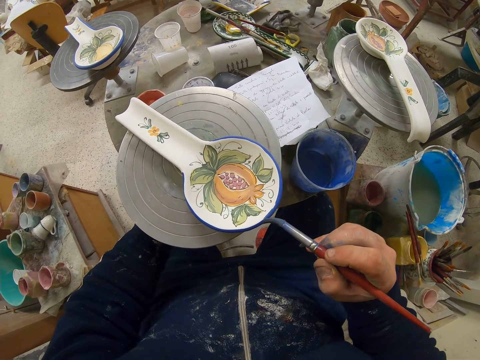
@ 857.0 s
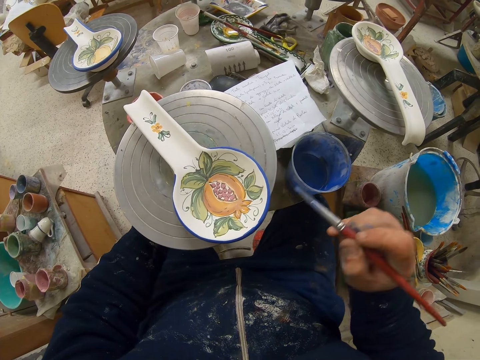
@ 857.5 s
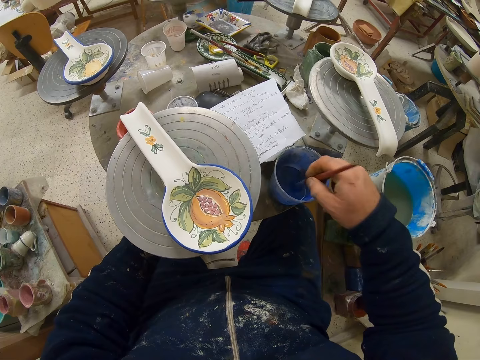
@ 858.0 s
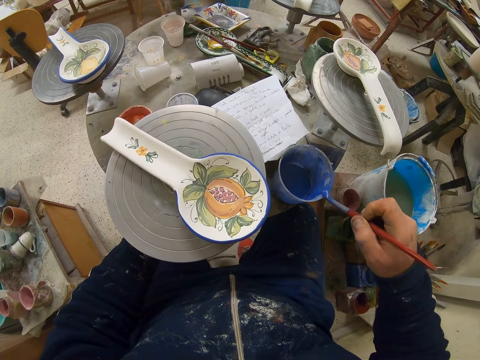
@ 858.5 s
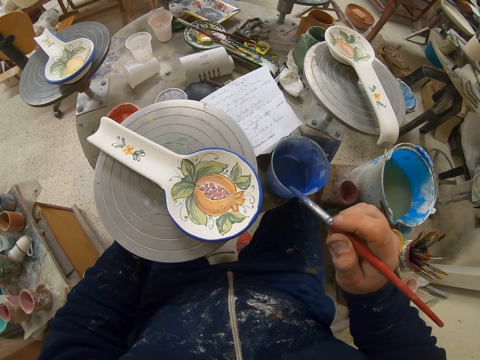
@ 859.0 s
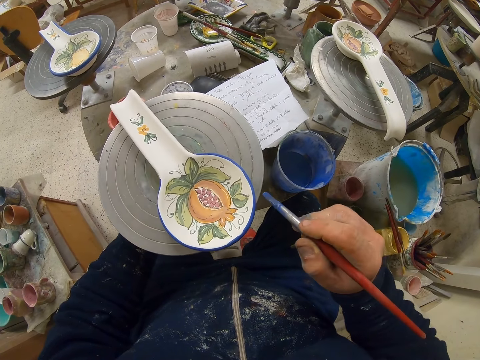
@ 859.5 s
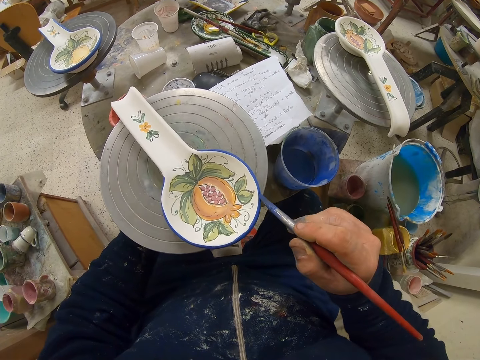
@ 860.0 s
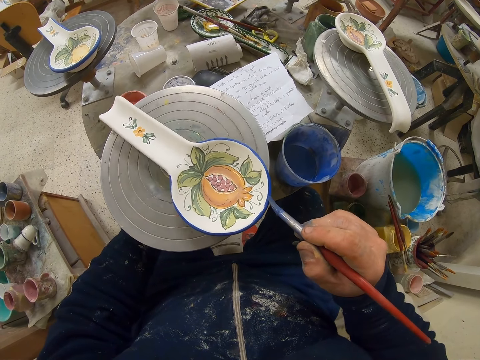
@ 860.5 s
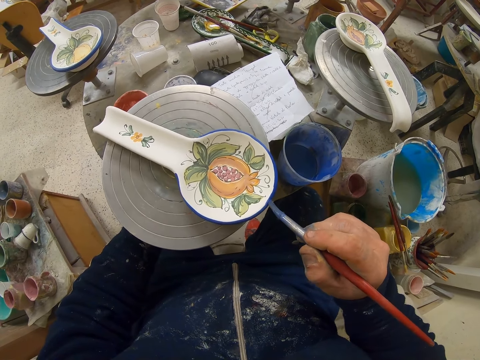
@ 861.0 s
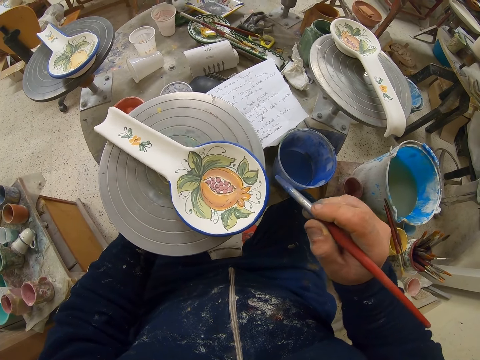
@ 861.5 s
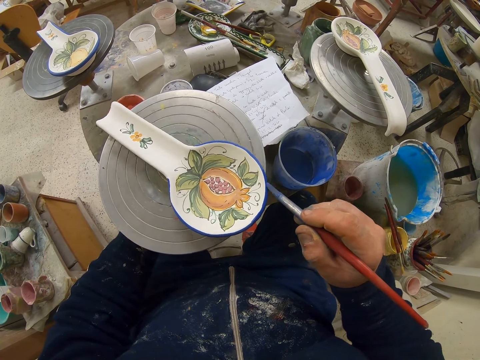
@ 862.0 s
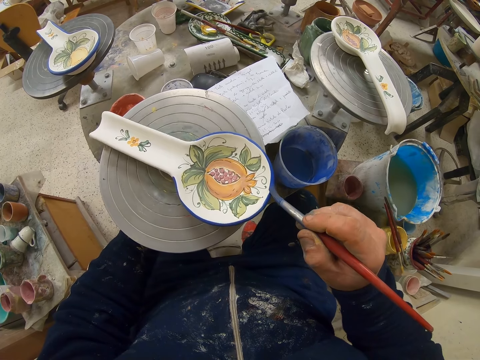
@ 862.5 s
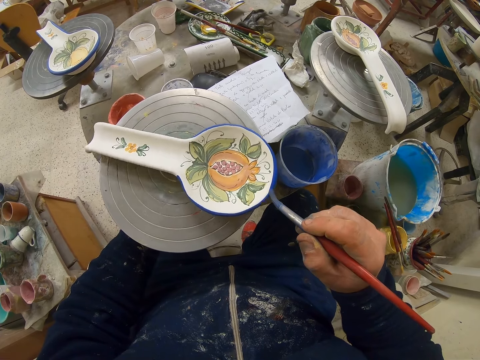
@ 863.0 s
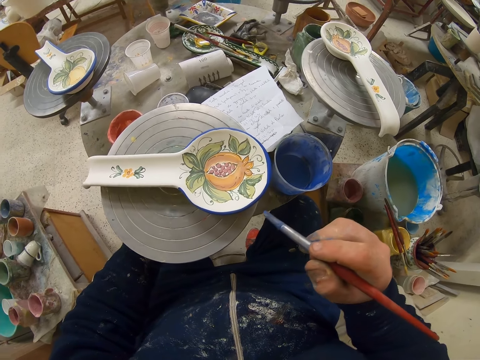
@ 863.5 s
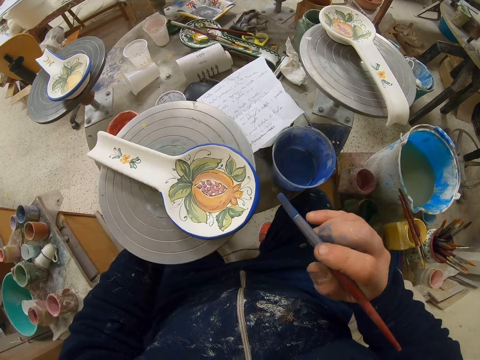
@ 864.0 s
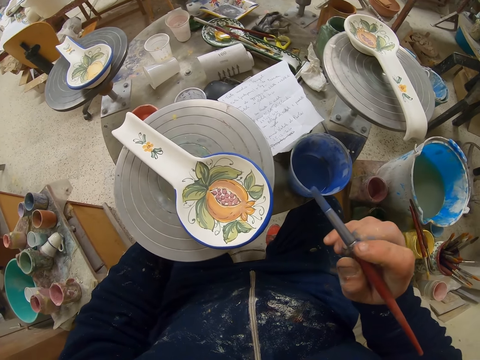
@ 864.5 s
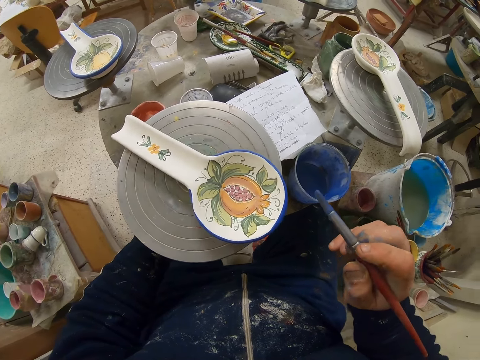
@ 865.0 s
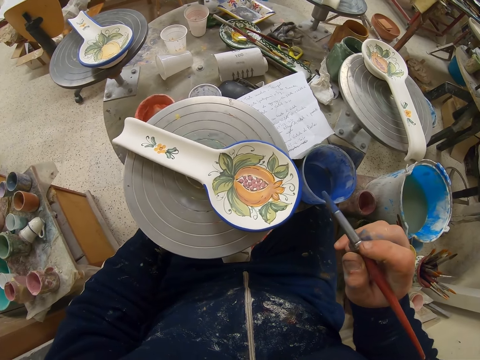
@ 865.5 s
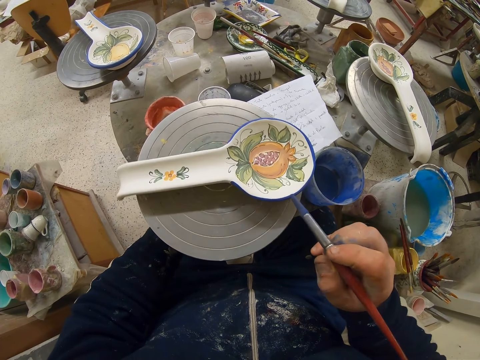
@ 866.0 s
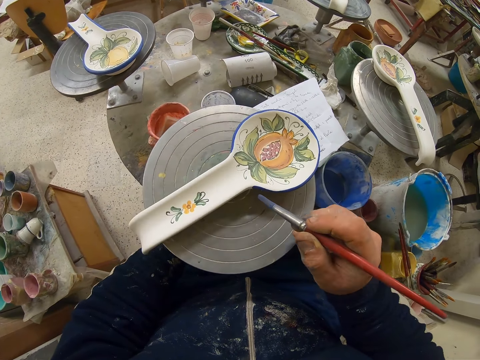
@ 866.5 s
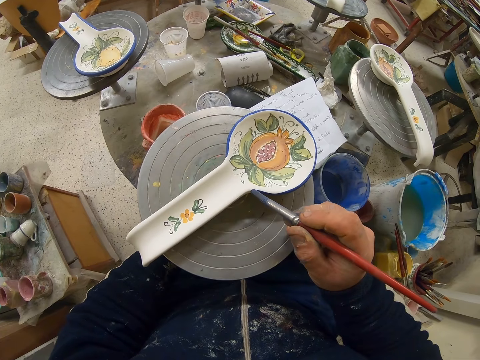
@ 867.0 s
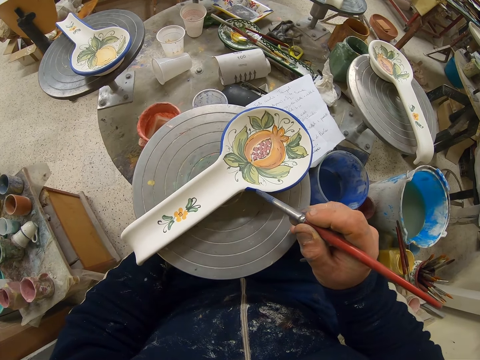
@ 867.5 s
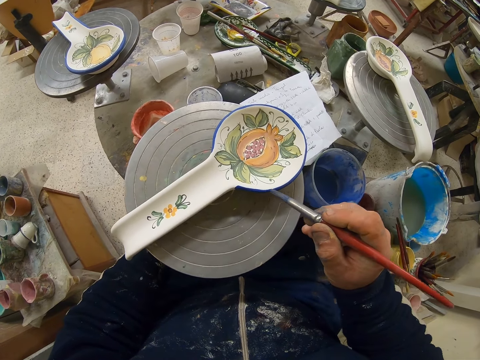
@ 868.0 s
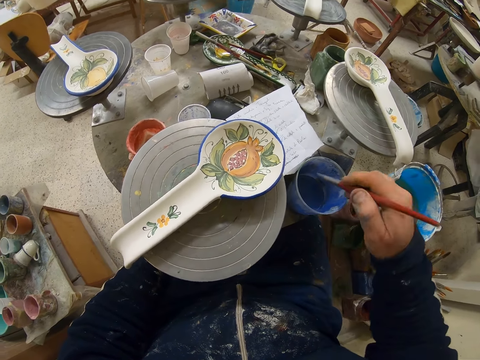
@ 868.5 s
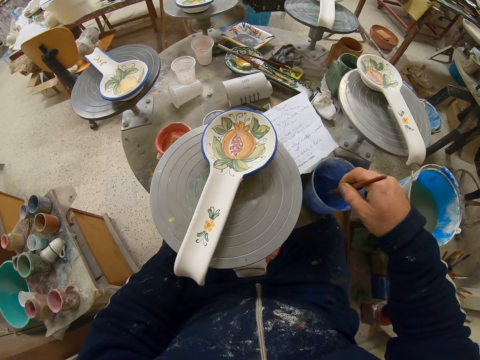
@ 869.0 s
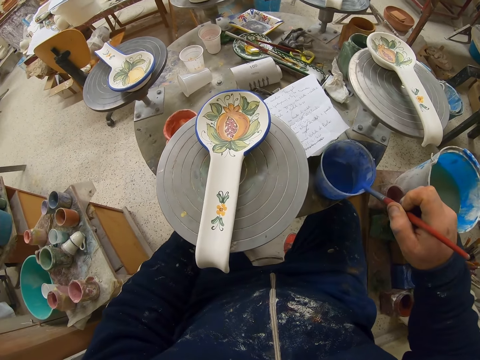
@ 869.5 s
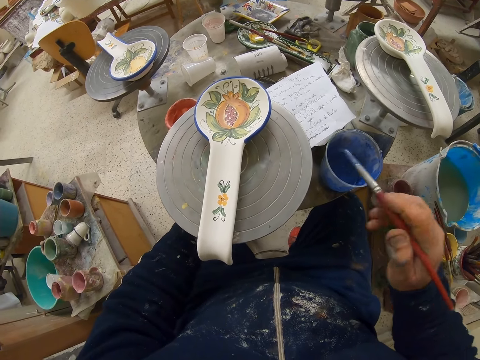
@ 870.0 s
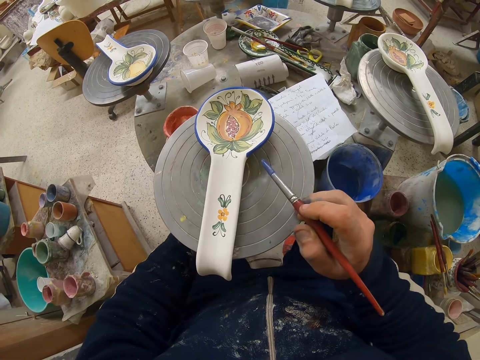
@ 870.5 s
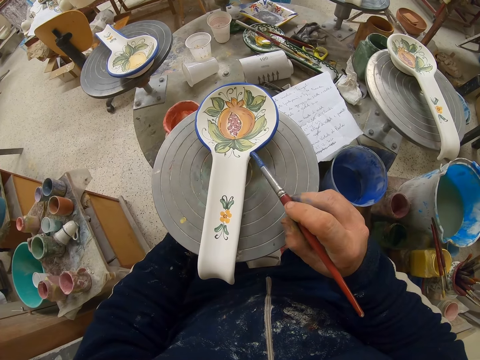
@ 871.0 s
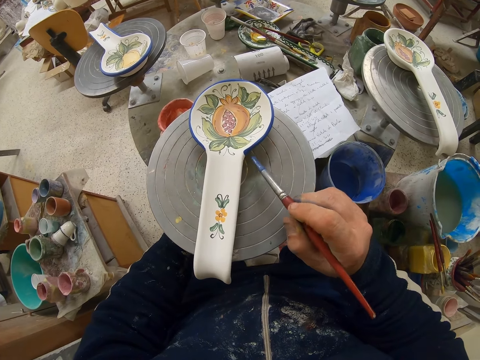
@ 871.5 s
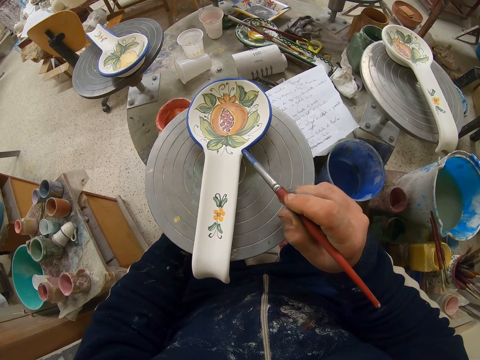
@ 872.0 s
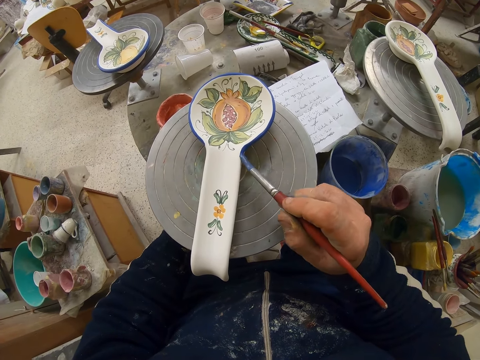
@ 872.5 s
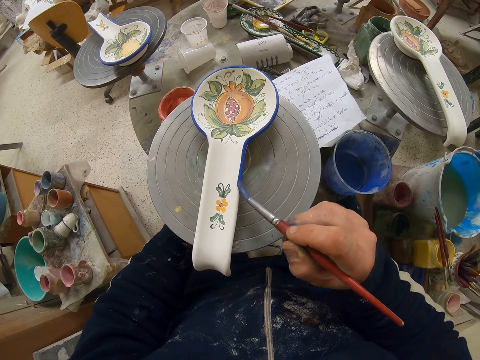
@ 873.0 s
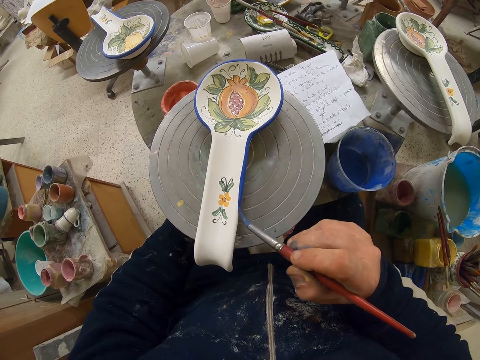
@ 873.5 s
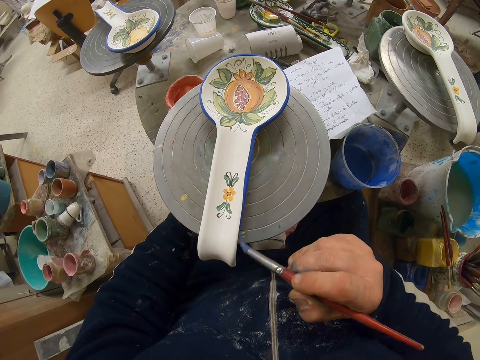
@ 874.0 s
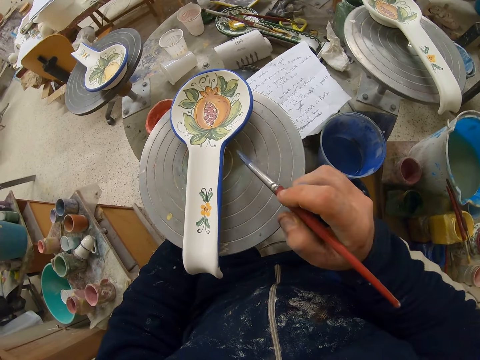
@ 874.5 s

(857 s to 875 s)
The camera wearer dips the paint brush in the paint can. They decorate the plate or spoon with the paint brush. They turn the table. They decorate the plate with the paint brush. They dip the paint brush in the paint can. They decorate the plate with the paint brush.

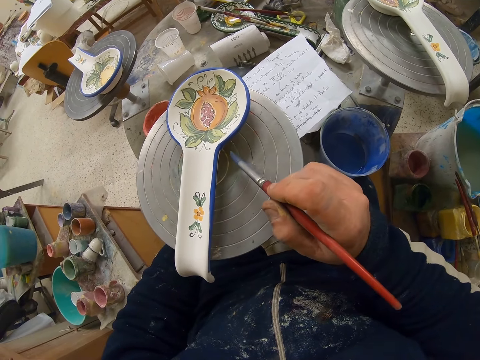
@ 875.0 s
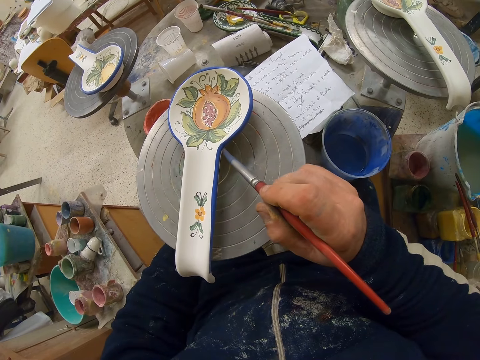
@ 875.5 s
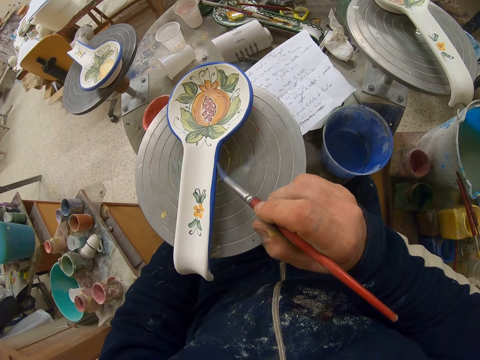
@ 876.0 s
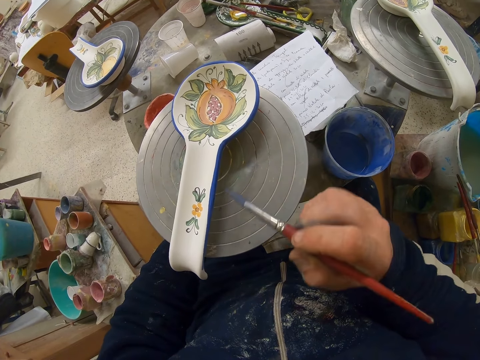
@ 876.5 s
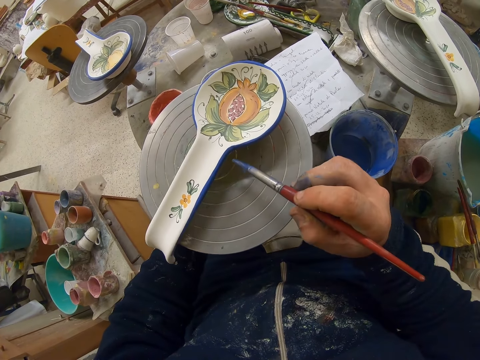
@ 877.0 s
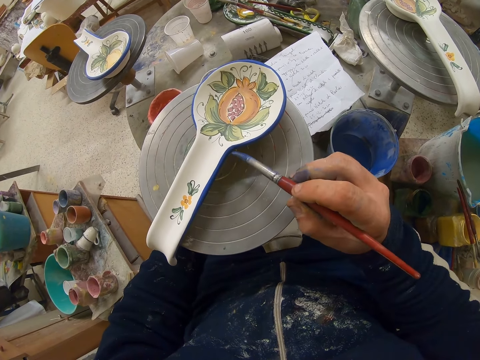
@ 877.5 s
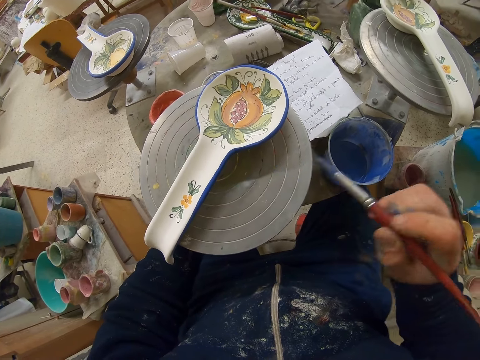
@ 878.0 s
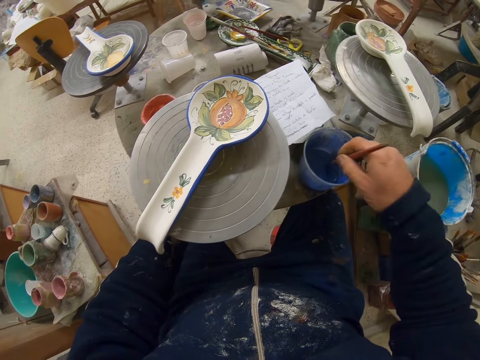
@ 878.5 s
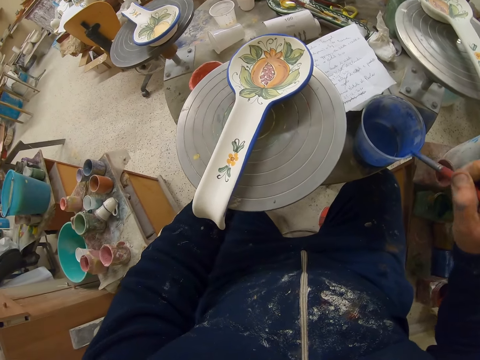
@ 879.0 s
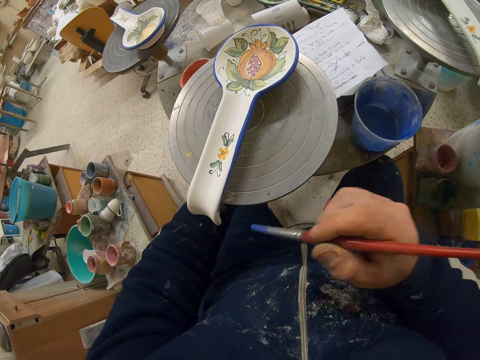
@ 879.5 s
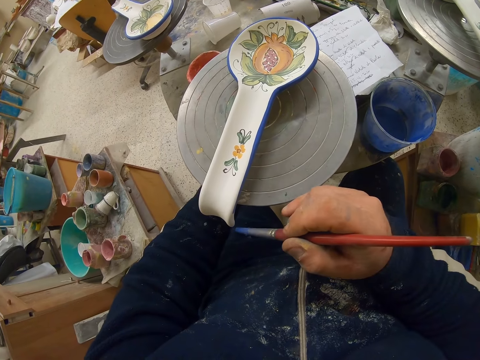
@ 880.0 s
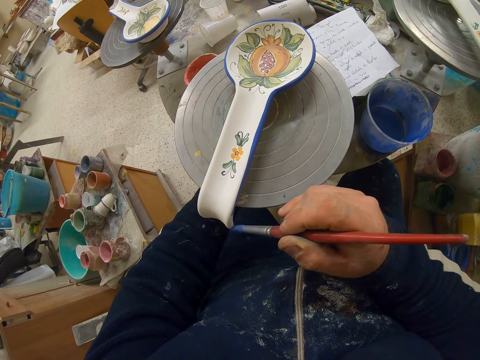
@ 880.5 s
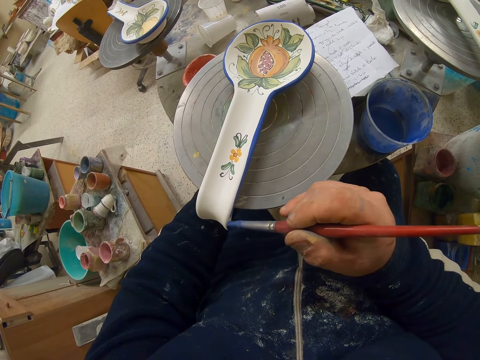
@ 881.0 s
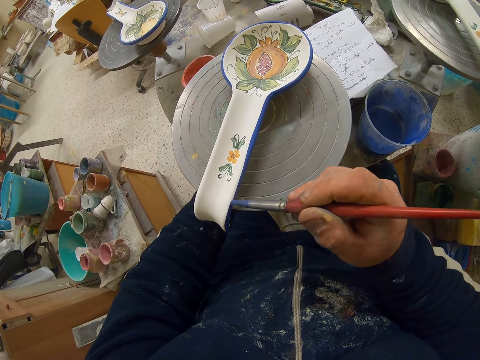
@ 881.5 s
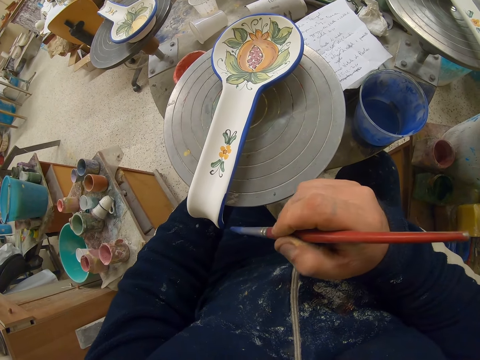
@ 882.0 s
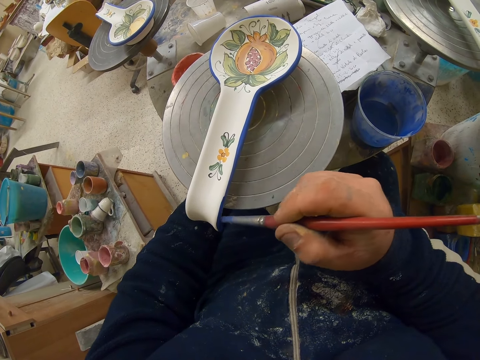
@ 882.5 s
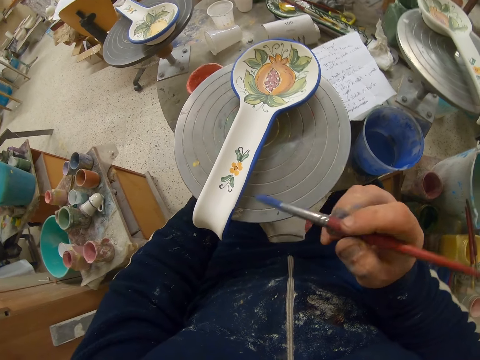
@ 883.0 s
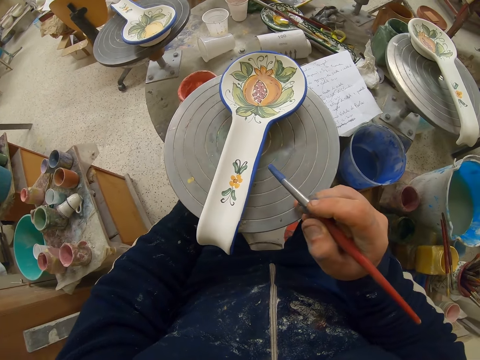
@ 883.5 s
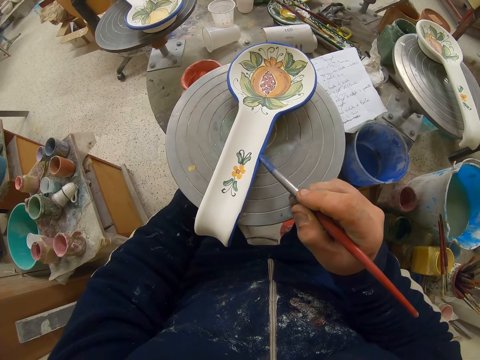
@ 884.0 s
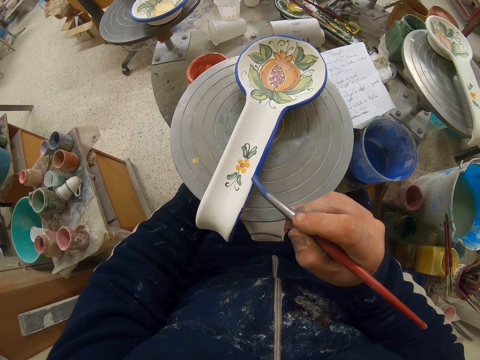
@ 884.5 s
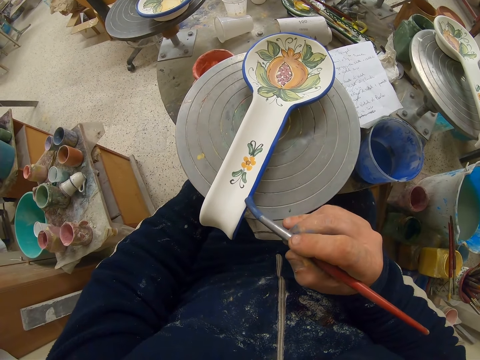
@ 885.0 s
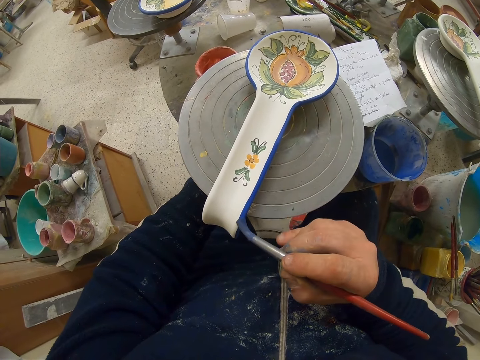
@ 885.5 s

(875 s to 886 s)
The camera wearer dips the paint brush in the paint can. They decorate the plate or spoon with the paint brush.
